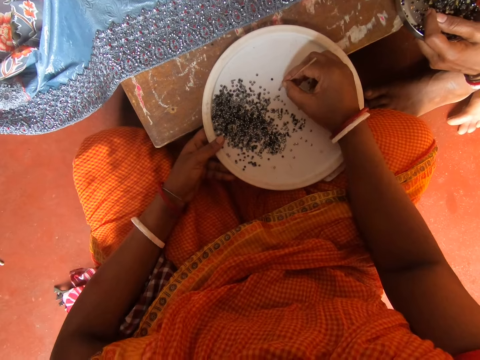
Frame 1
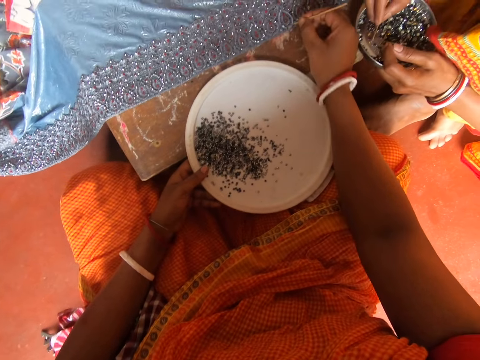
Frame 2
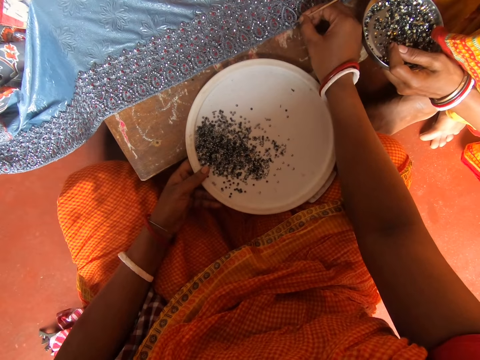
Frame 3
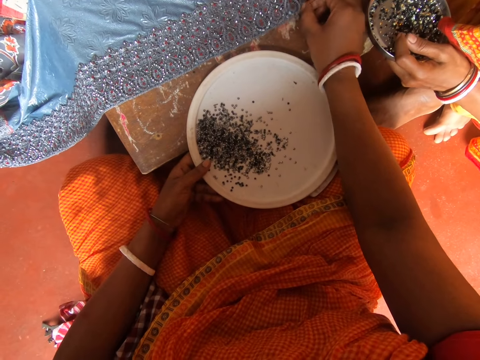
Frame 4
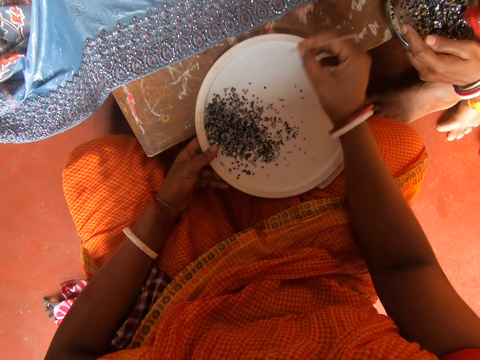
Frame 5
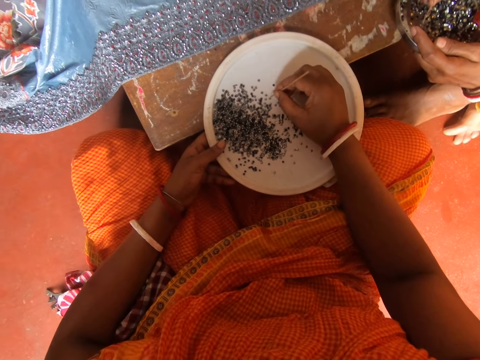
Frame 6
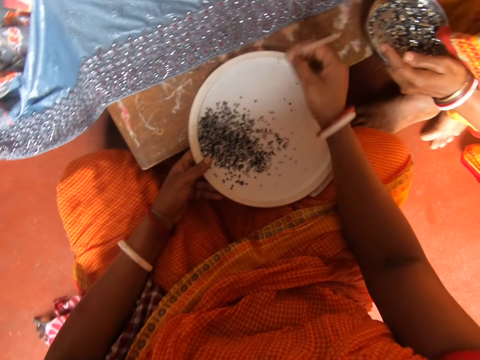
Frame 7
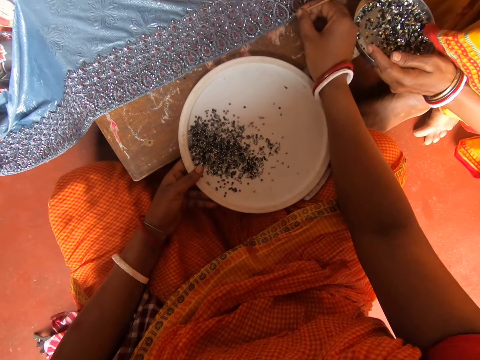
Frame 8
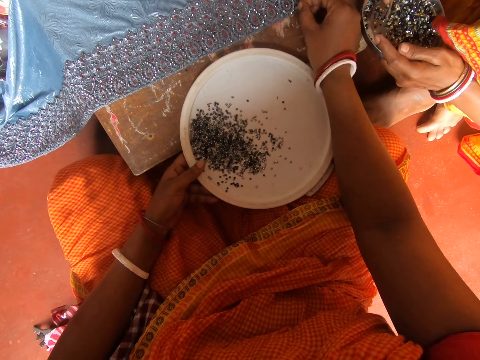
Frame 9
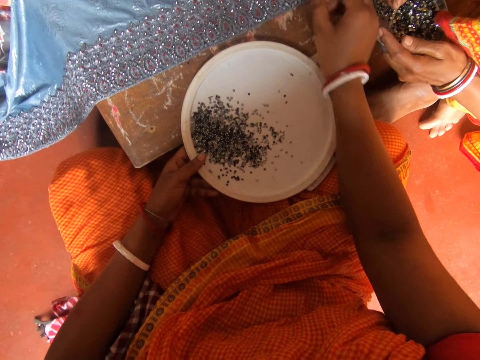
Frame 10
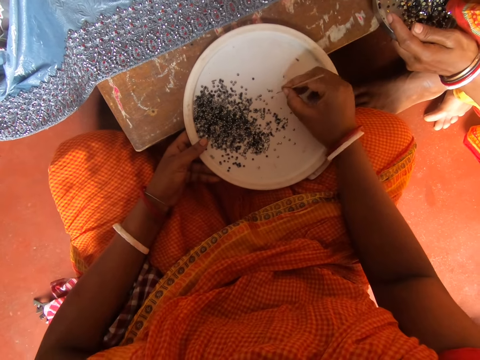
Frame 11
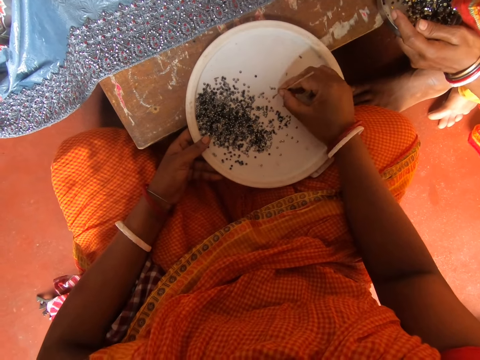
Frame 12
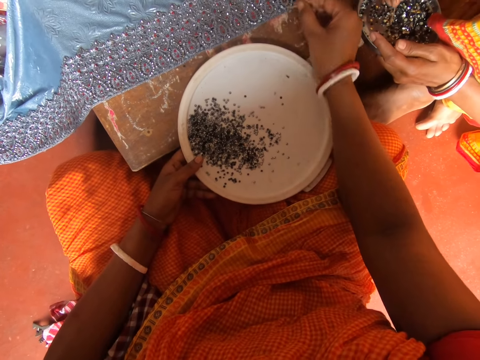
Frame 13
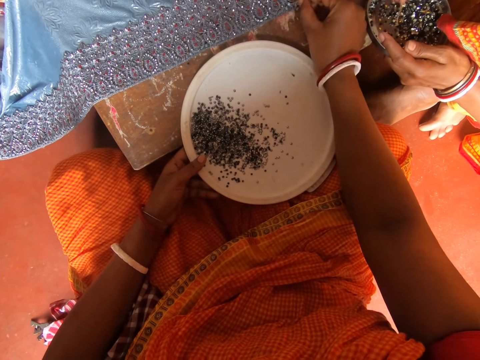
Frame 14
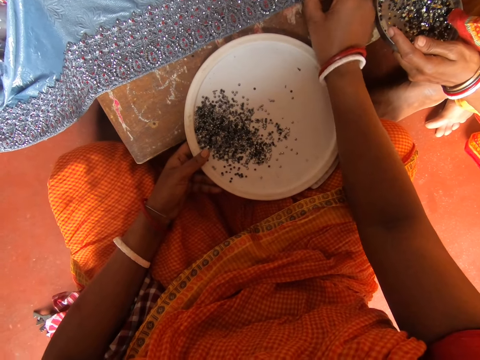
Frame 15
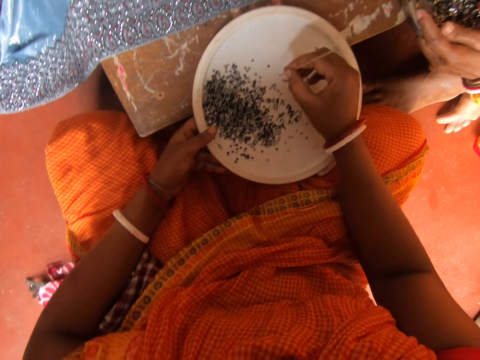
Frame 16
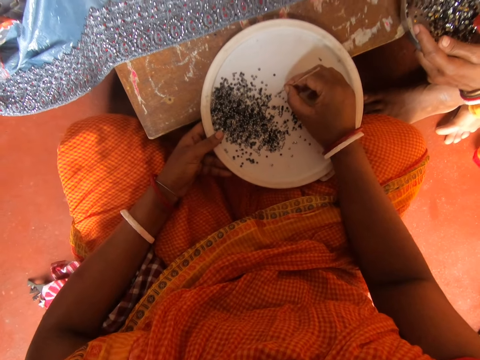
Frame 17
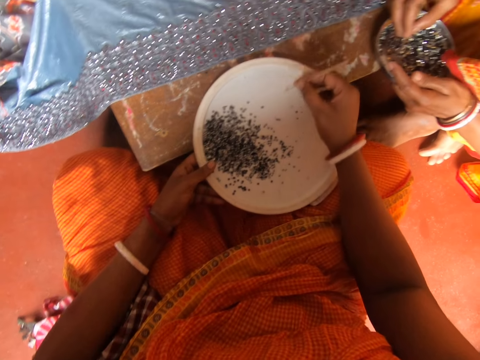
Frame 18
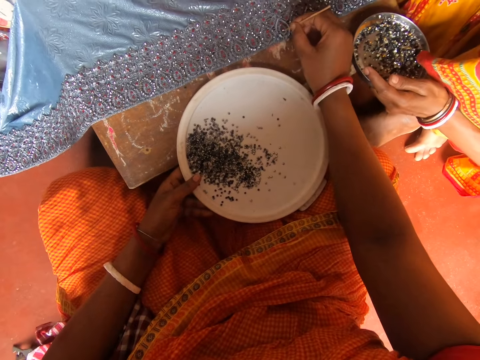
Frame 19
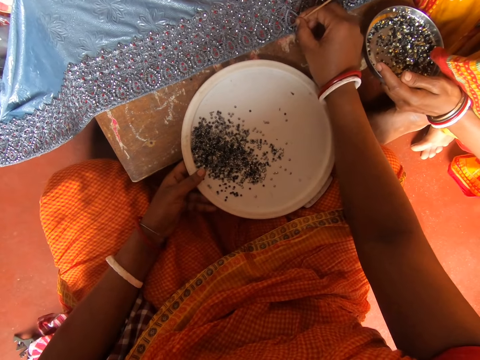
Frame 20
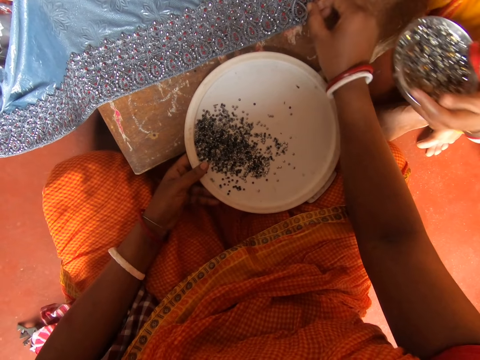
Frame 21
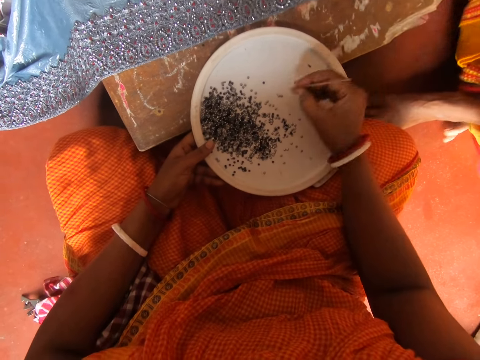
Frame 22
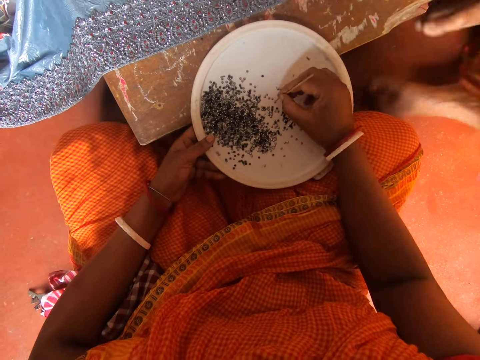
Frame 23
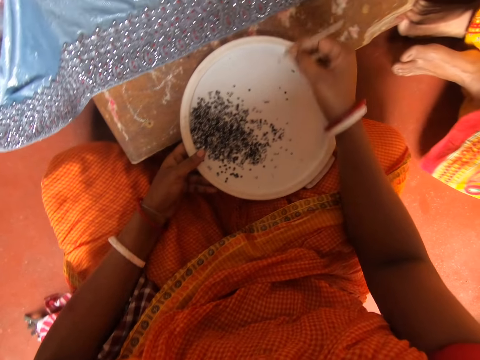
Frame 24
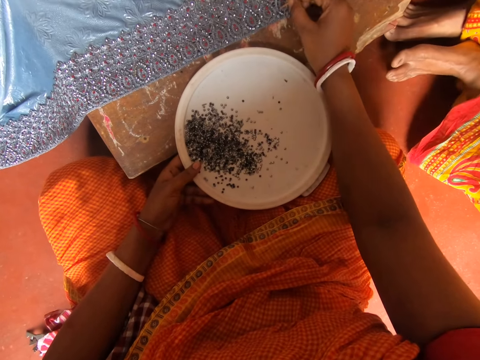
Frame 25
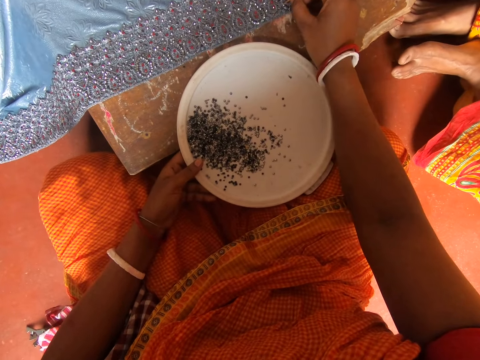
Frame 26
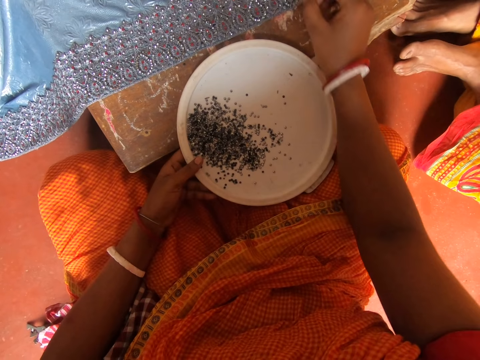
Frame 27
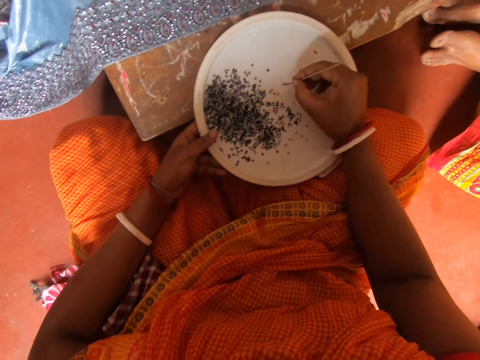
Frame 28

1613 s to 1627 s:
The camera wearer picks something on the lid with a piece of metal. A woman picks something in the bowl. The camera wearer fixes something on the cloth. The woman picks something in the bowl. The camera wearer picks something on the lid with the piece of metal. They fix something on the cloth. The woman picks something in the bowl. The camera wearer picks something on the lid with the piece of metal. The woman picks something in the bowl. The camera wearer fixes something on the cloth. They pick something on the lid with the piece of metal. The woman picks something in the bowl. The camera wearer fixes something on the cloth. The woman moves around. The camera wearer picks something on the lid with the piece of metal. They fix something on the cloth.

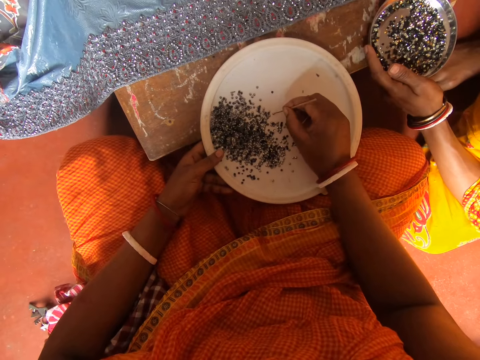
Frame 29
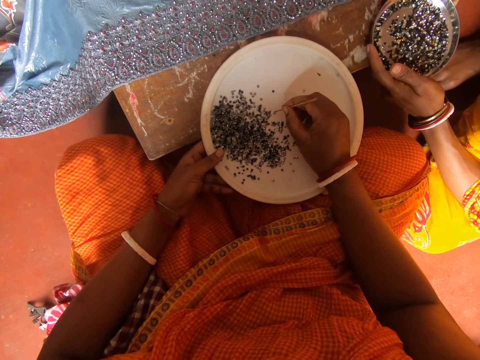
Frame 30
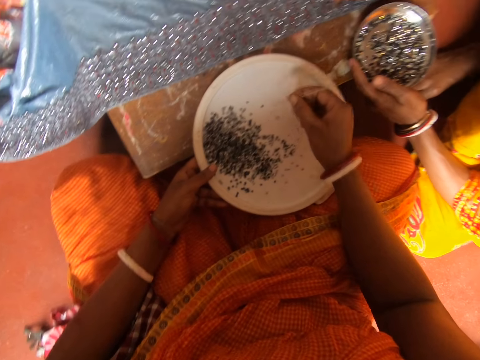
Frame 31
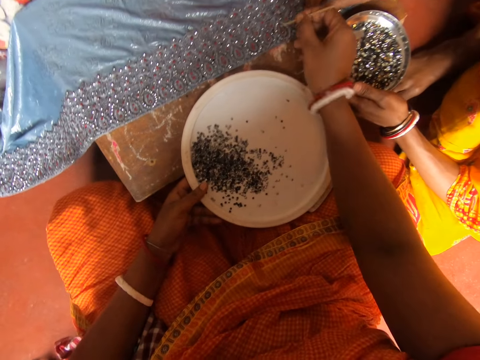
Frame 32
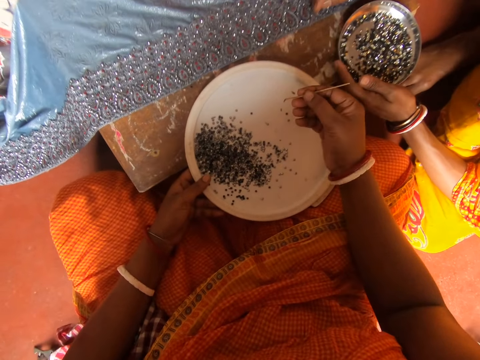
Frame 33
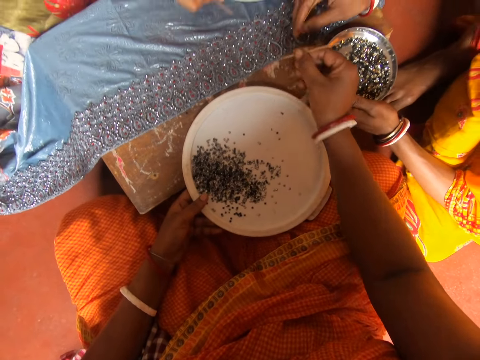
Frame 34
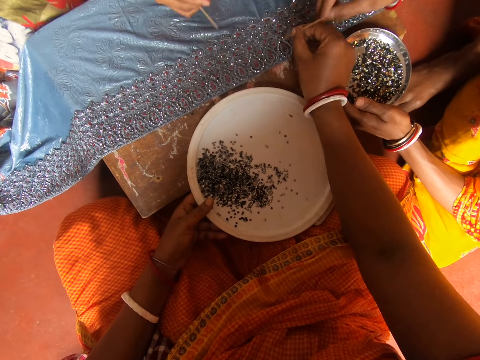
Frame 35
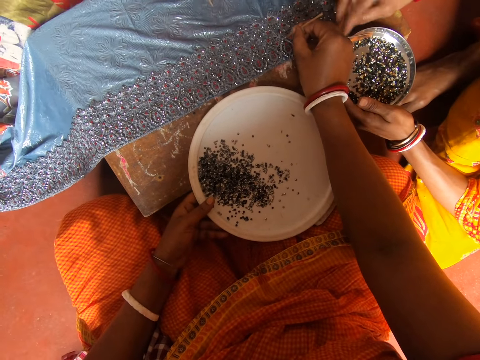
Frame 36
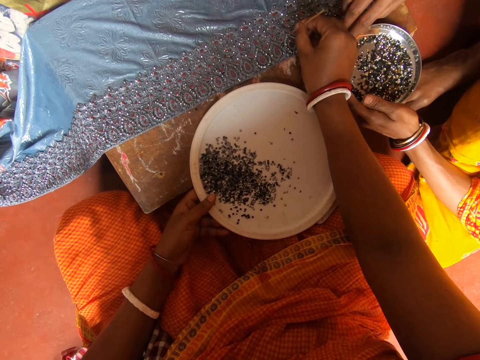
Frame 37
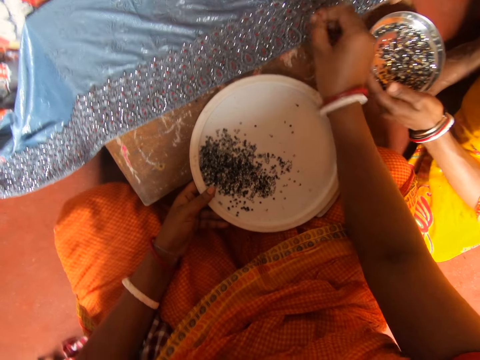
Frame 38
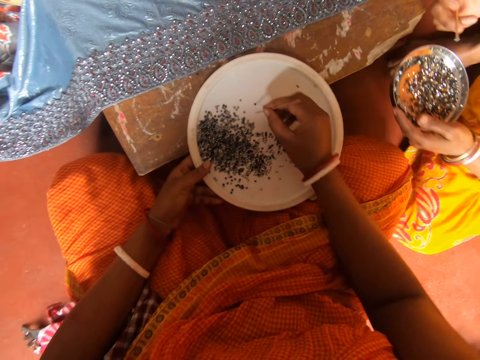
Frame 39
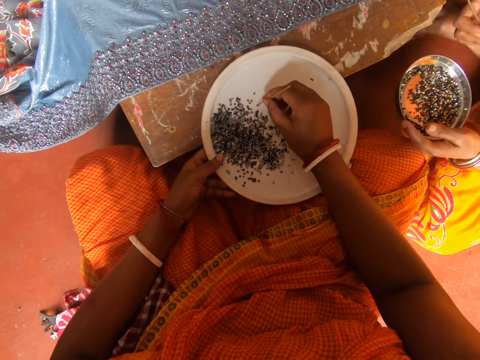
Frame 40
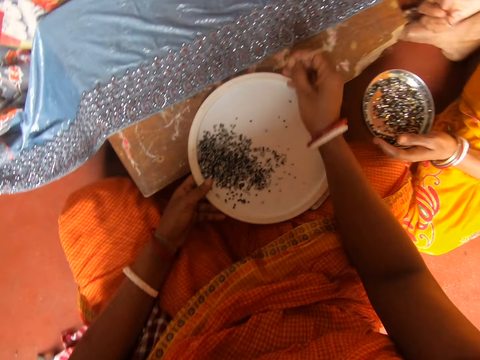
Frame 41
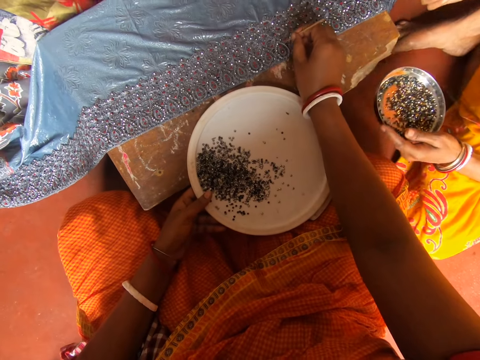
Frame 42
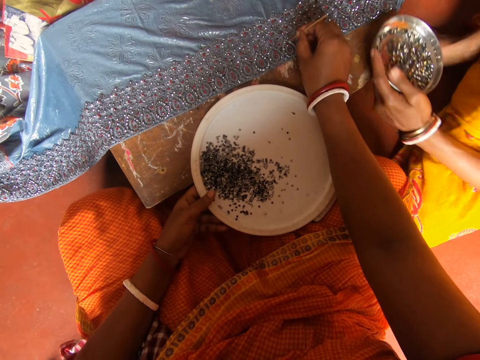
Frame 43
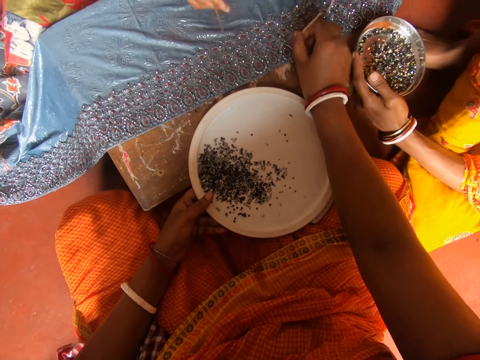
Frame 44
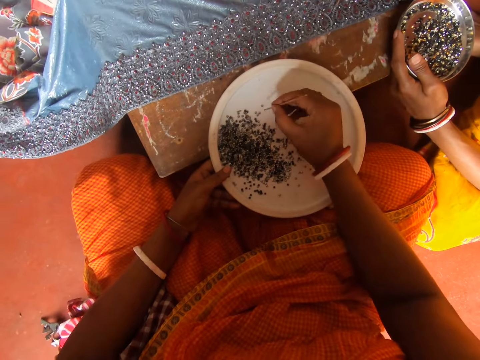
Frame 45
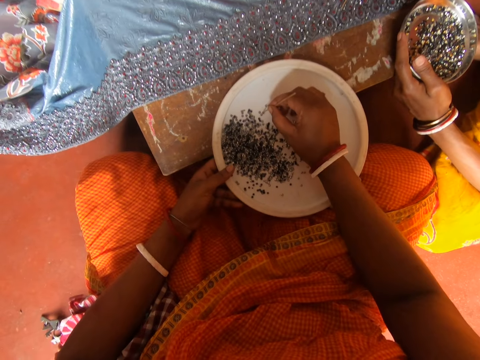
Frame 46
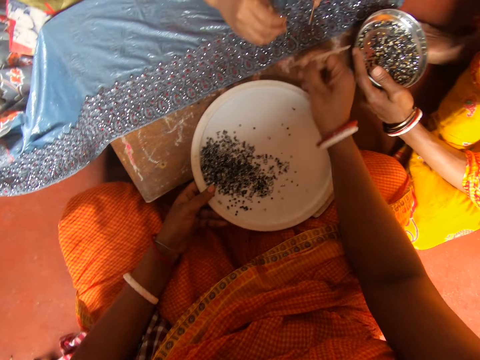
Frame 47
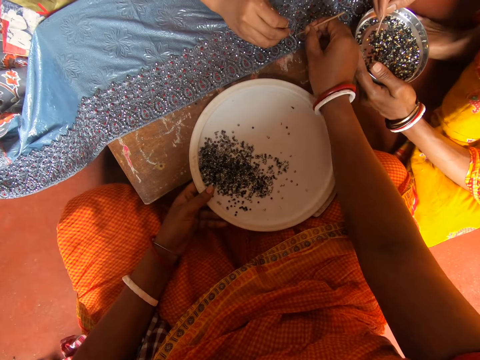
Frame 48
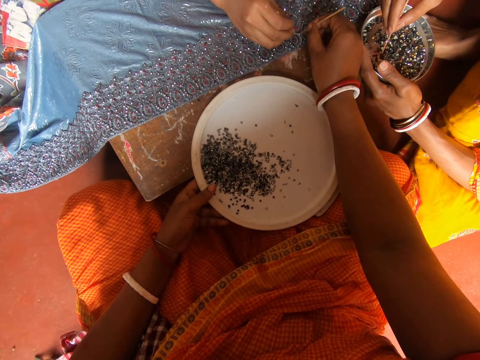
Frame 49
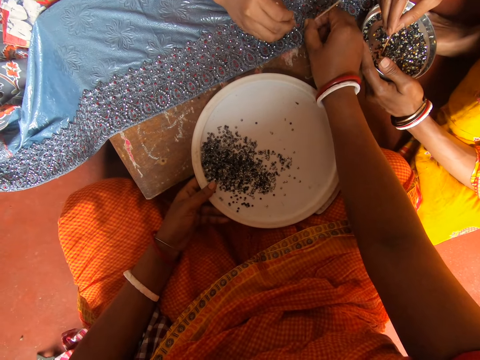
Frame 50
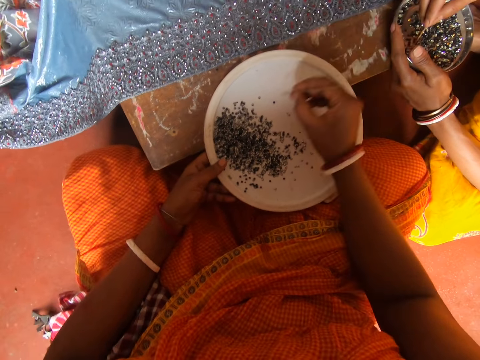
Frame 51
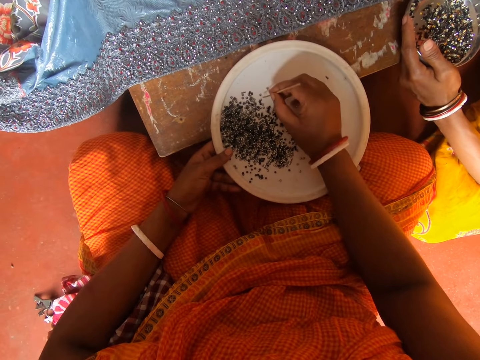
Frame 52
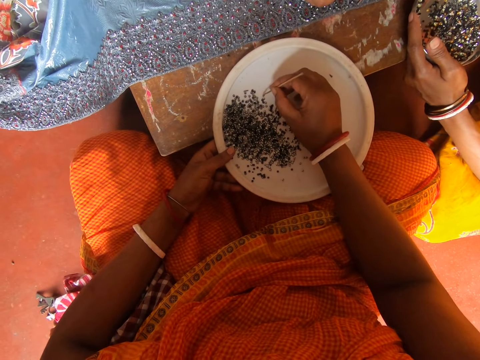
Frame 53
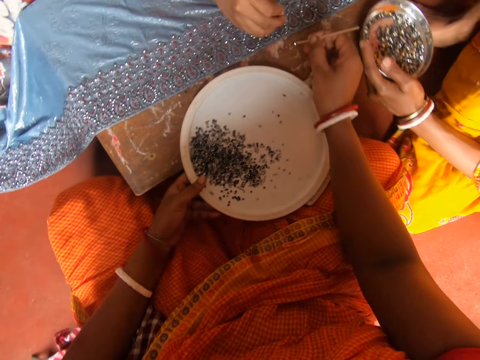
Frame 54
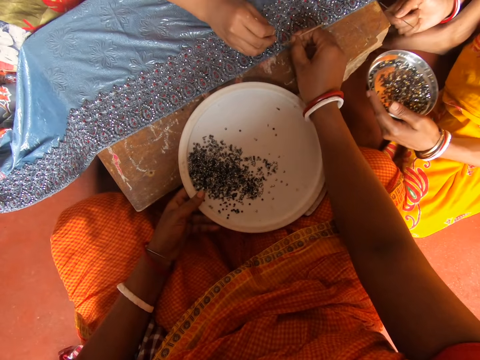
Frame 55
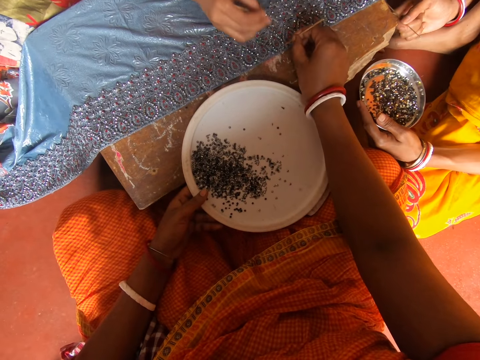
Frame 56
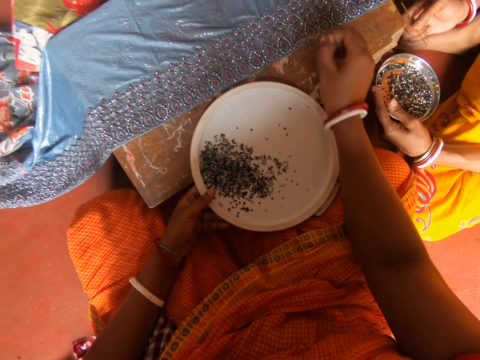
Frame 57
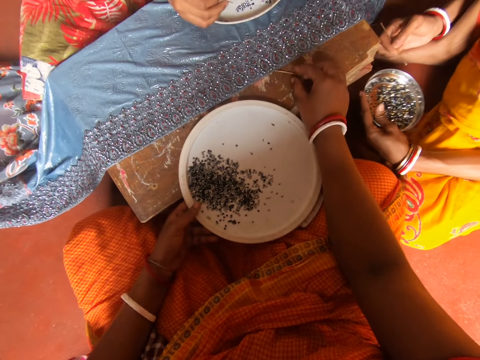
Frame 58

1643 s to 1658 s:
The camera wearer picks a bead with a stick. The camera wearer and a person put the bead on a cloth with a bead stick. Another person holds a bead stick with the right hand. The other person talks. The camera wearer and the first person remove the bead sticks from the cloth. The camera wearer picks a bead in a plate with a bead stick. They put the bead on the cloth with a bead stick. The first person talks. The camera wearer picks a bead in the plate with a bead stick. The camera wearer and the other person put the bead on the cloth with a bead stick. The camera wearer and the first person pick the beads in plates with the bead sticks. The camera wearer and the other person put the beads on the cloth with a bead stick.
